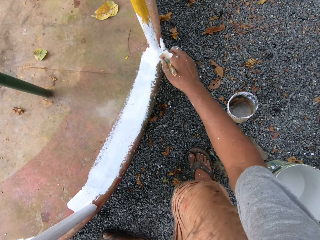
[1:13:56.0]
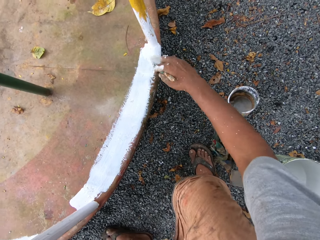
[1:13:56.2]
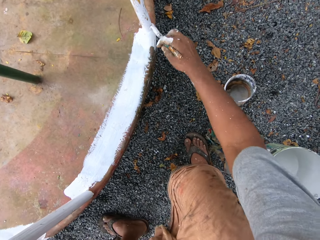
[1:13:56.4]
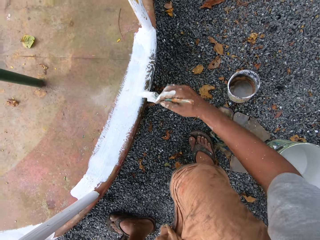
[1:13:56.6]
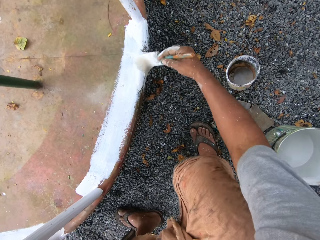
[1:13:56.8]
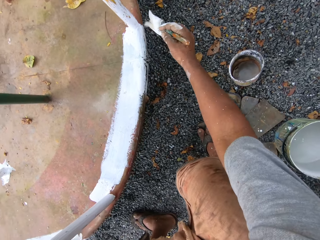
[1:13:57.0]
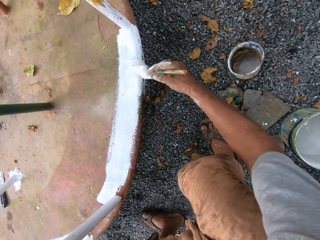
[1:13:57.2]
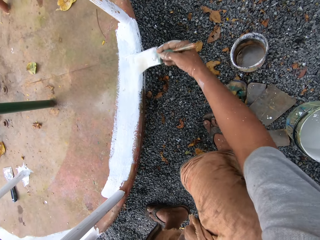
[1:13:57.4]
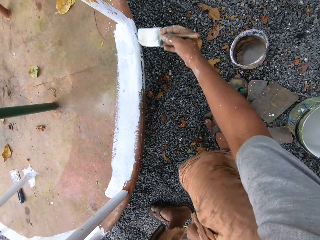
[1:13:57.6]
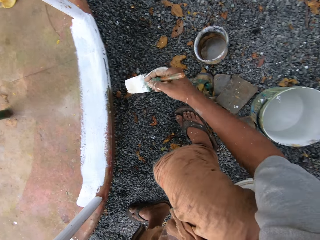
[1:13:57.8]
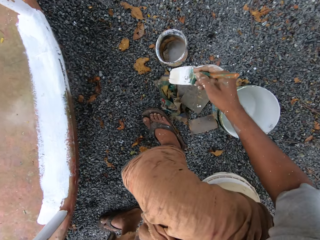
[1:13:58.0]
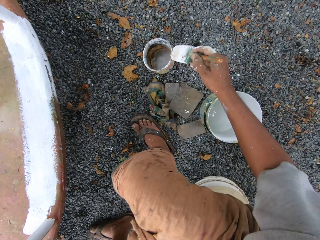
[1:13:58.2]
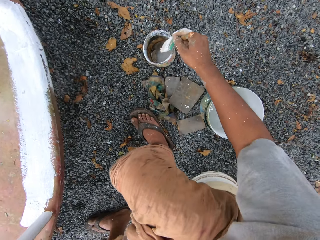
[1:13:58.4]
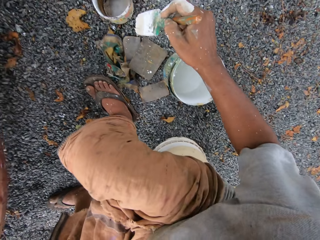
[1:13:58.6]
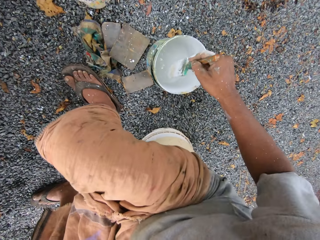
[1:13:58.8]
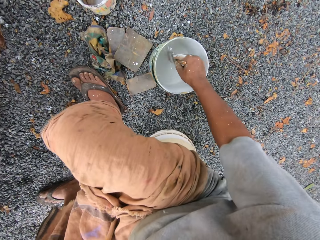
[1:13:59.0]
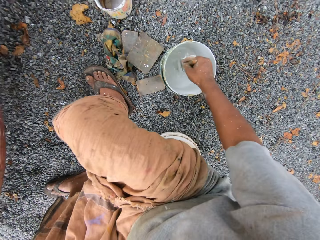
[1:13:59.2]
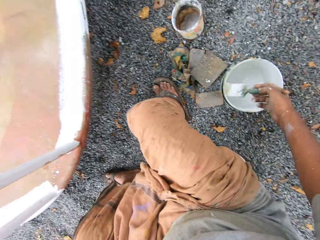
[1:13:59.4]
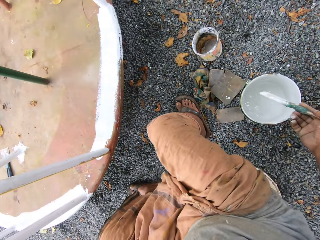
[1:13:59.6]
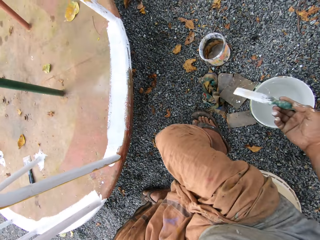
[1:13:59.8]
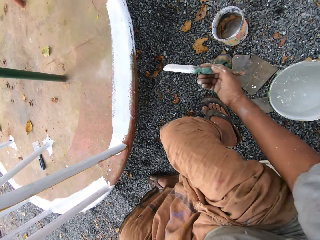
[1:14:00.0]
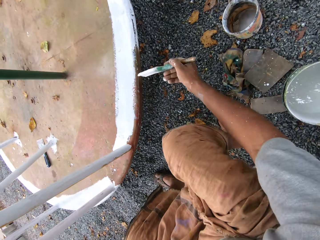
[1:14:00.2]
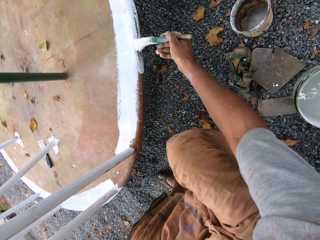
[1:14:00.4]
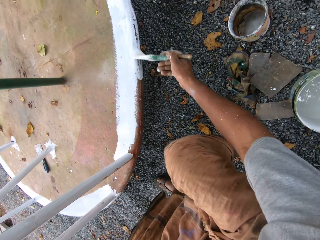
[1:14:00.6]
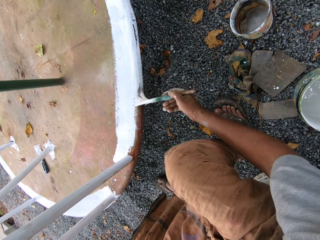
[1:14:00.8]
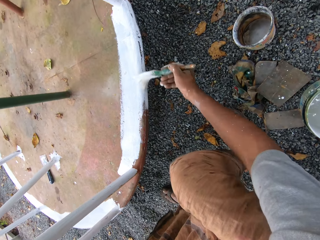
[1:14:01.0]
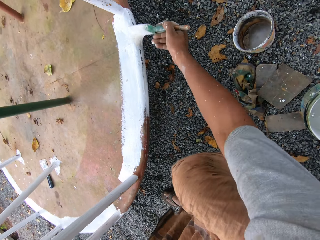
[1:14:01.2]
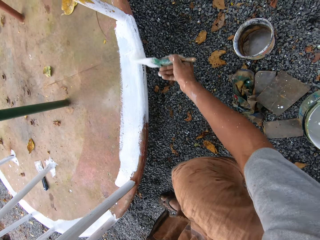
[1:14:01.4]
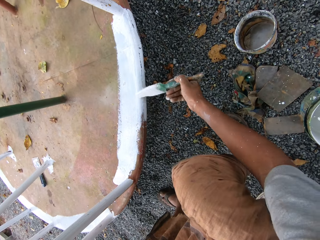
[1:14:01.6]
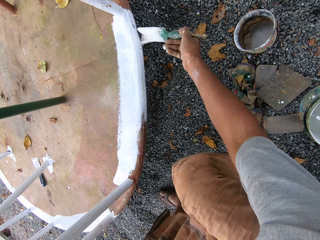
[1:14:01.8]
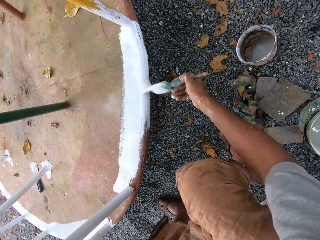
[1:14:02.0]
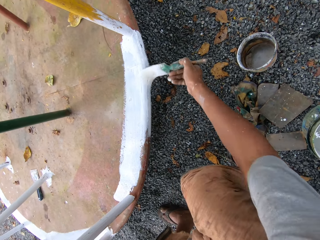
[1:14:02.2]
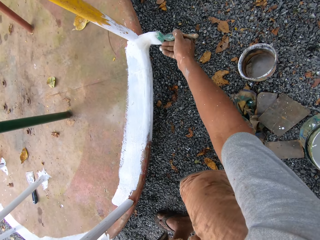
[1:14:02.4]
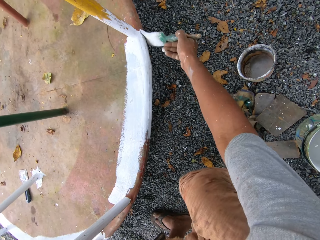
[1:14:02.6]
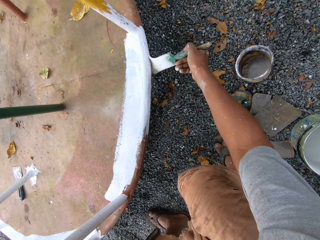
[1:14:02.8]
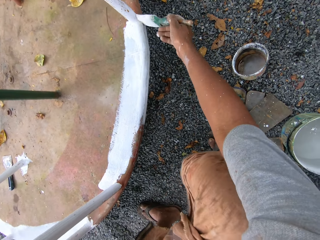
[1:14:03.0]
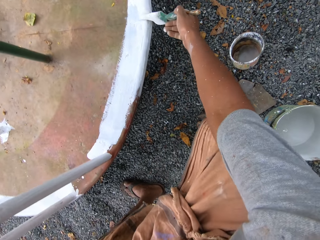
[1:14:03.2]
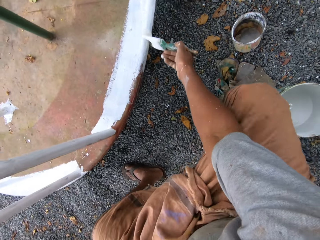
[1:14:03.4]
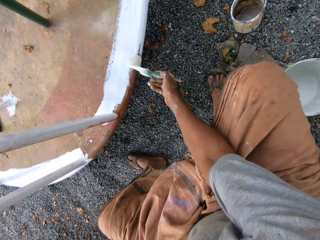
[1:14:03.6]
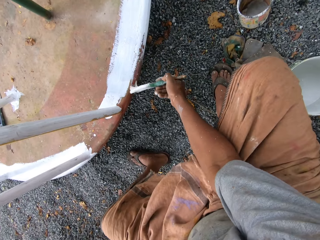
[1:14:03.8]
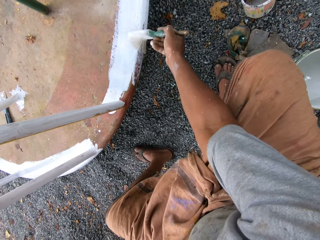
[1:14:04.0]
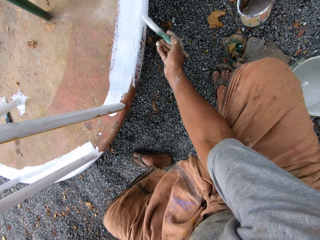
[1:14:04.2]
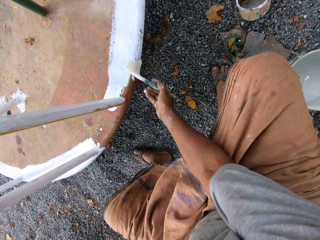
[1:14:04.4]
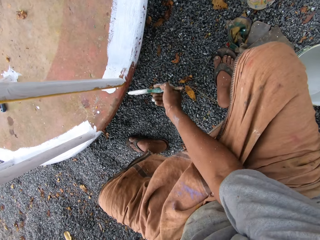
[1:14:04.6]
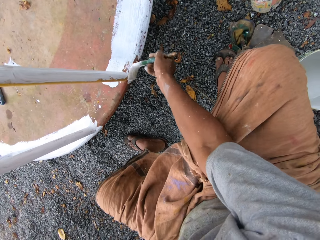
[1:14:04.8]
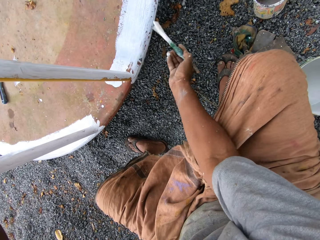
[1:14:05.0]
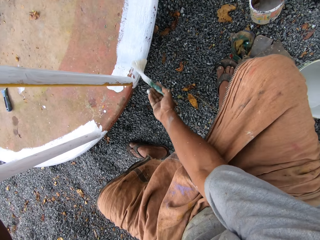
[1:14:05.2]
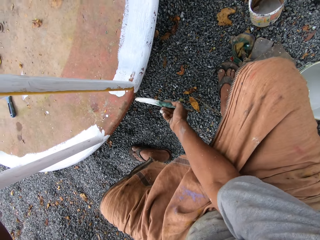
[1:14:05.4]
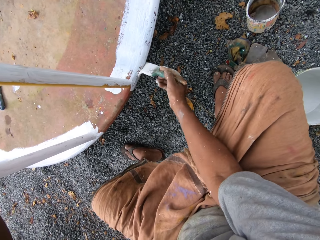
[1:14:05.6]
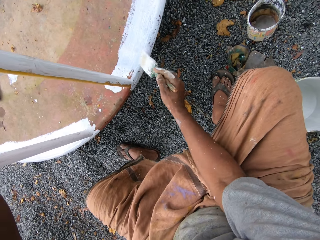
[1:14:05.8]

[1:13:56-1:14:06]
The camera wearer dips the paintbrush into the paint can on the ground. They paint the roundabout with the paintbrush.

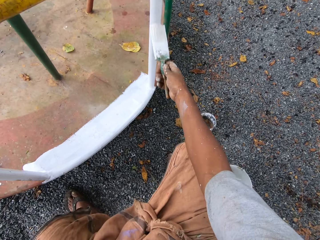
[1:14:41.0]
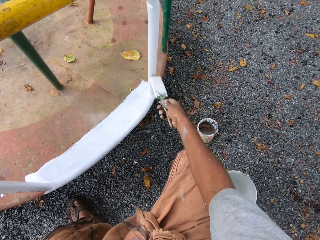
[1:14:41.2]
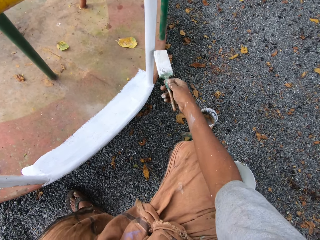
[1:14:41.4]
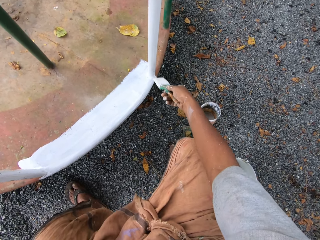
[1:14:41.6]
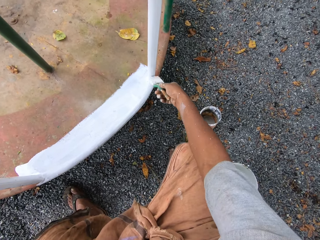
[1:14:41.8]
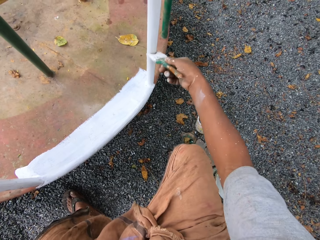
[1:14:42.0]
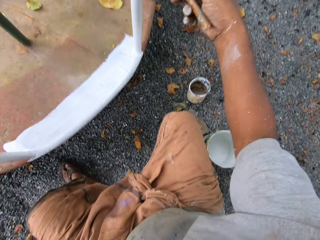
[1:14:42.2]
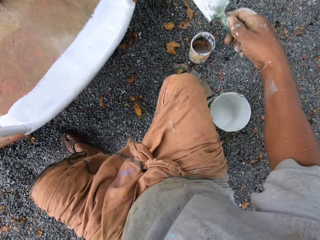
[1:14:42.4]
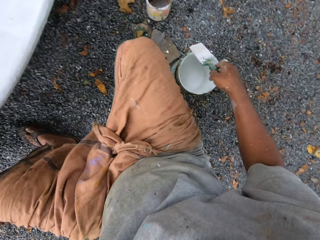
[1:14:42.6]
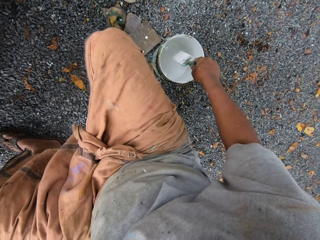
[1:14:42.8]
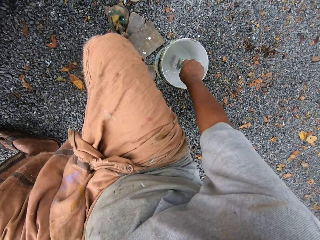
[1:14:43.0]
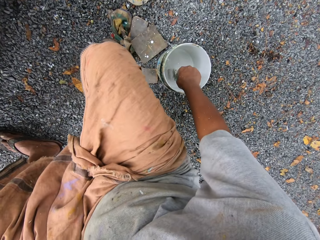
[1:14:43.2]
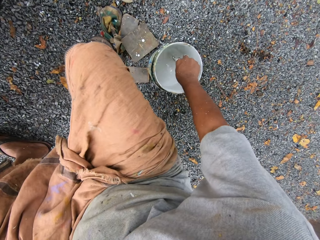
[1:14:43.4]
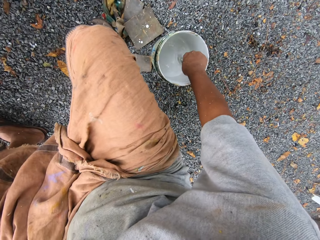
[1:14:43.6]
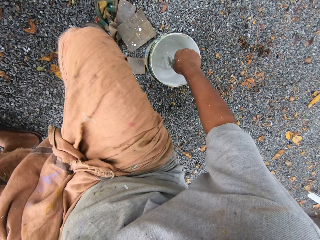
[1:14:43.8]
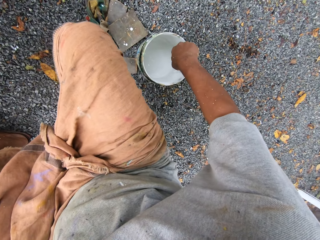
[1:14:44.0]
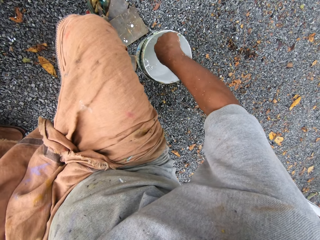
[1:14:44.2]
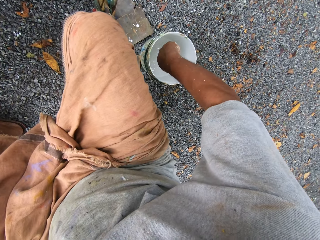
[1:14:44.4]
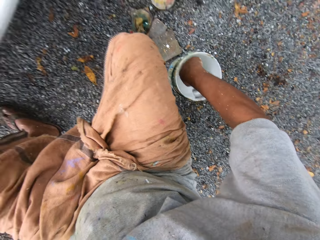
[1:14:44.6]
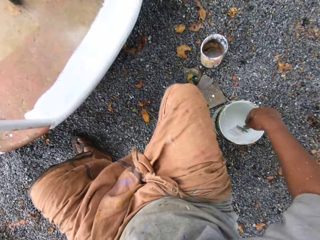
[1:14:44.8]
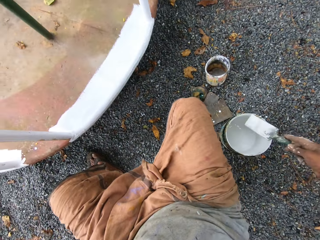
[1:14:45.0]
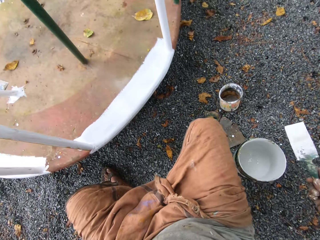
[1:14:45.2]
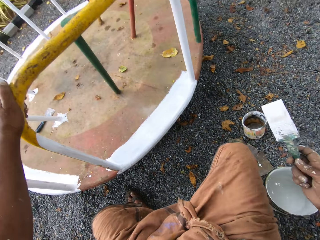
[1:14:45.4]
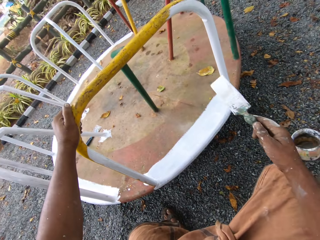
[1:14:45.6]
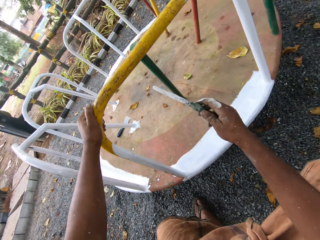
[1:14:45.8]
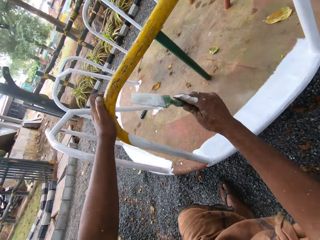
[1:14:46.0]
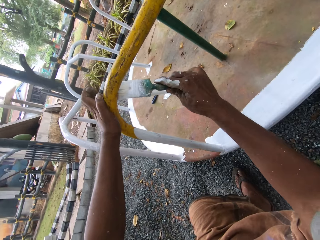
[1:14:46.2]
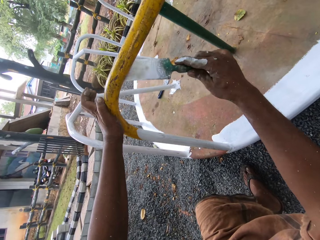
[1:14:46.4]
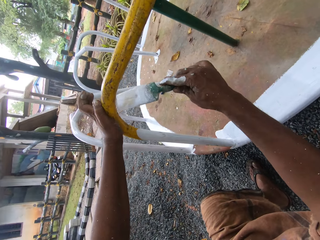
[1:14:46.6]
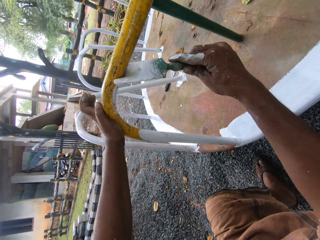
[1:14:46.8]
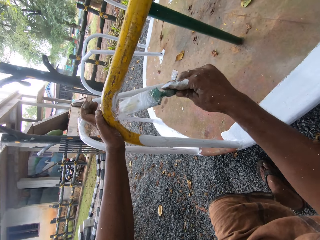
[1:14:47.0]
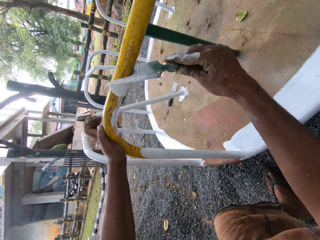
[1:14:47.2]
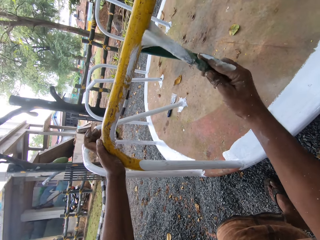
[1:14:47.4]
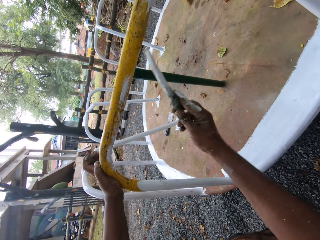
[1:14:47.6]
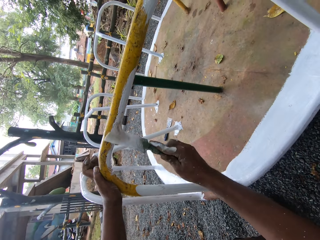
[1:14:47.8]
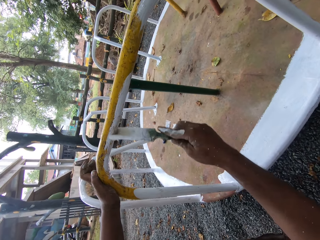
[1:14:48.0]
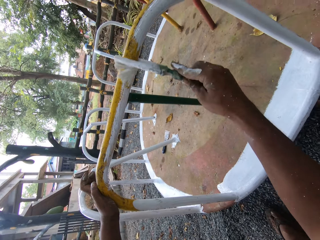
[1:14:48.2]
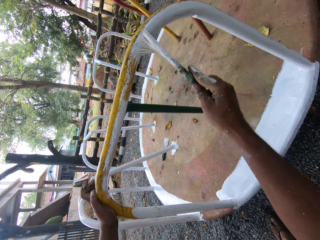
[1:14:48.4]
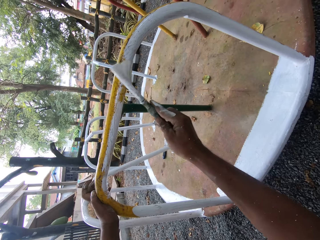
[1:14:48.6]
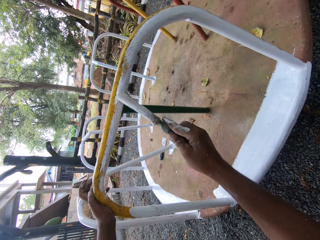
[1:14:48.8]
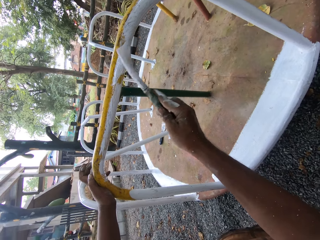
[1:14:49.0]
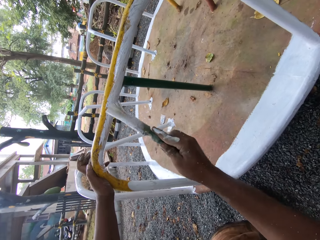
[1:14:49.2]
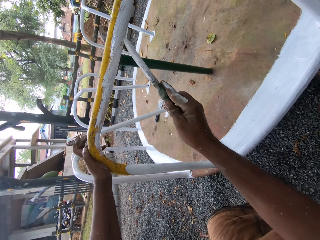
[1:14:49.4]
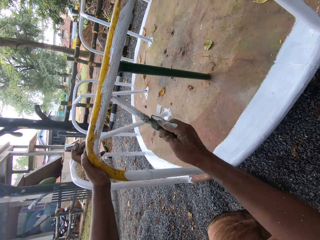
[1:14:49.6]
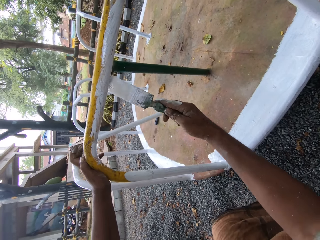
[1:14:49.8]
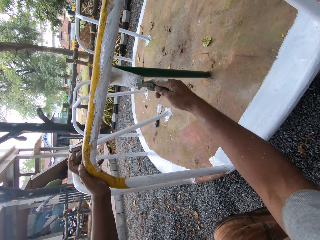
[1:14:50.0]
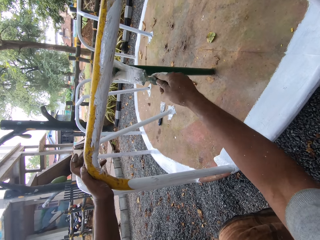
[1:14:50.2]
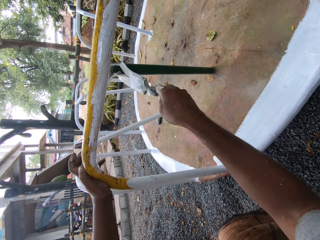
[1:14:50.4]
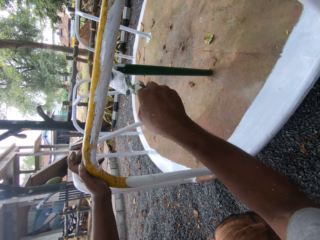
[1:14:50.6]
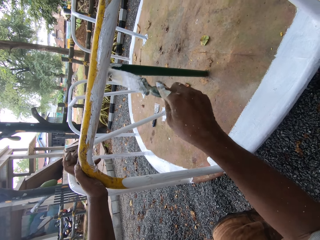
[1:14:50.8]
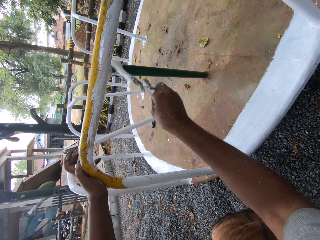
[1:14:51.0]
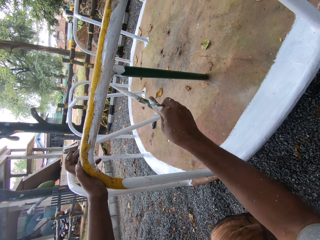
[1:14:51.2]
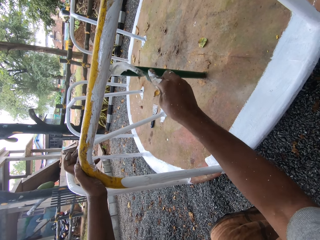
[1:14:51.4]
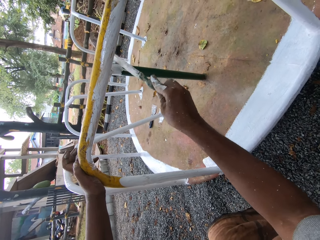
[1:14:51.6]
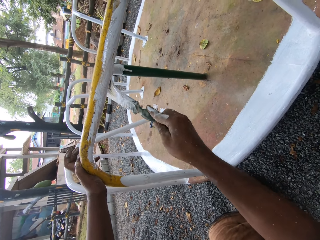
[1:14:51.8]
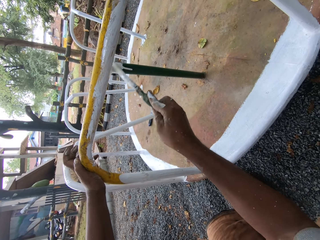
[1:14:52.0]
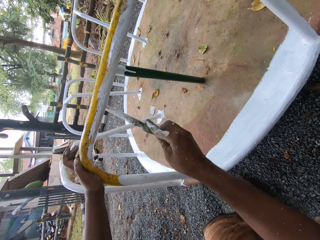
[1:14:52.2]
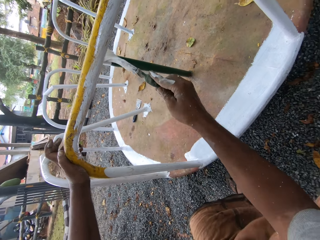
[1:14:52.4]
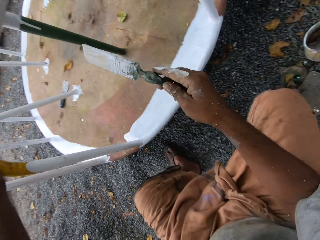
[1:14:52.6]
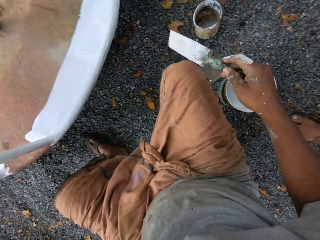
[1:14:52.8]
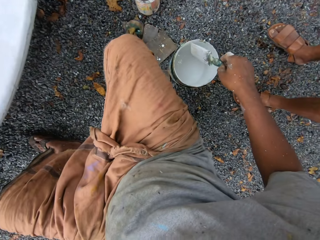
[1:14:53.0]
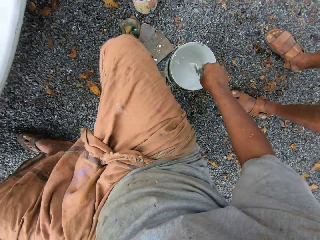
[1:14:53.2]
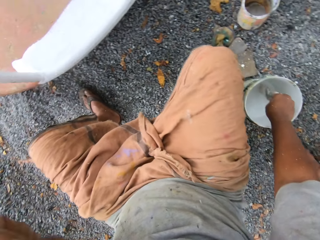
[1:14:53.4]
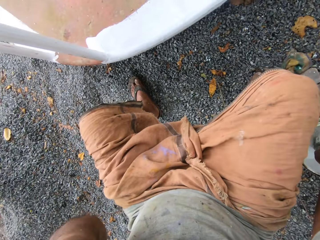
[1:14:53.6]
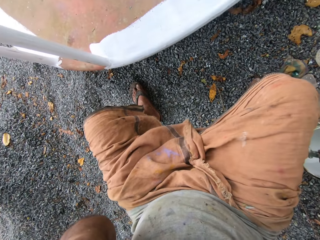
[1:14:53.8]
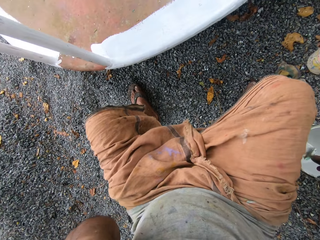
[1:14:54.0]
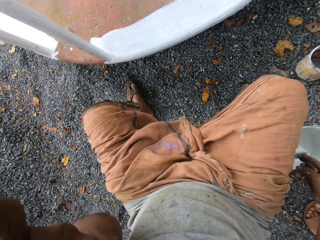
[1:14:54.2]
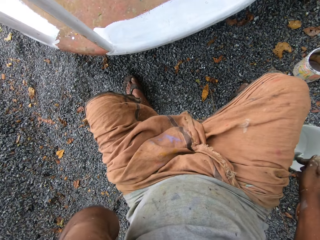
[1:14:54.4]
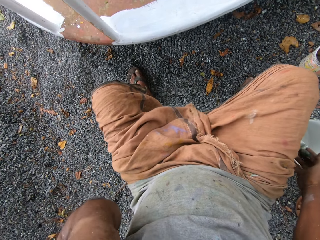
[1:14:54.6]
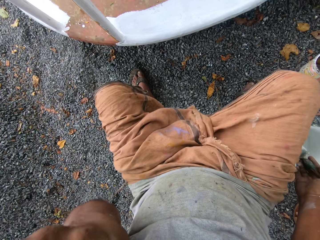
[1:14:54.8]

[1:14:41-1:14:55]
The camera wearer dips the paintbrush into the paint can on the ground. He paints the roundabout with the paintbrush. He removes his hand from the metal. He dips the paintbrush into the paint can on the ground.
